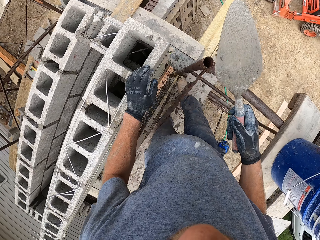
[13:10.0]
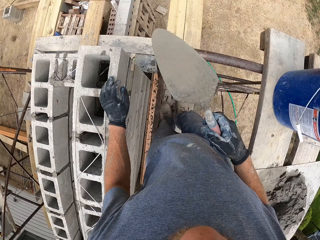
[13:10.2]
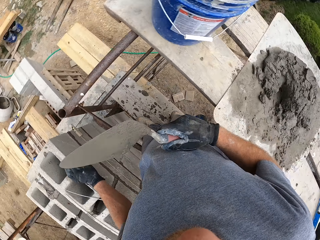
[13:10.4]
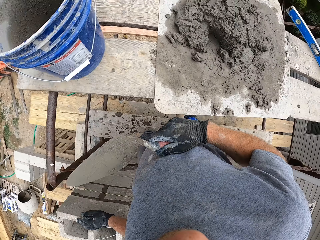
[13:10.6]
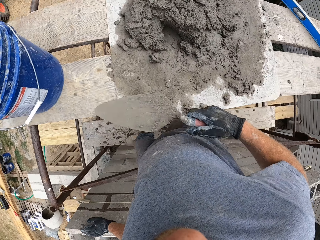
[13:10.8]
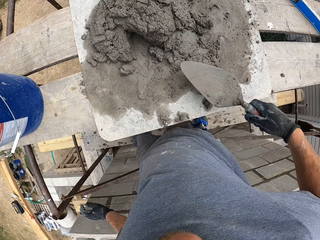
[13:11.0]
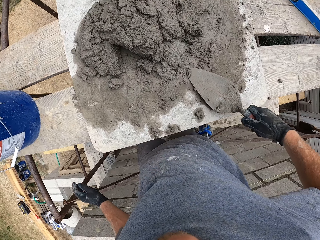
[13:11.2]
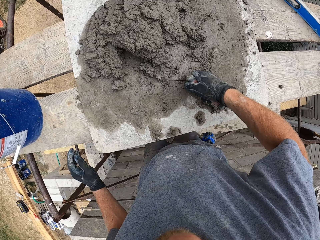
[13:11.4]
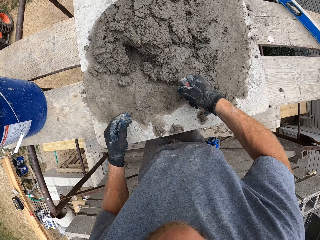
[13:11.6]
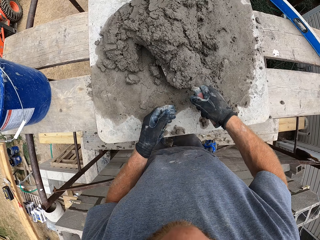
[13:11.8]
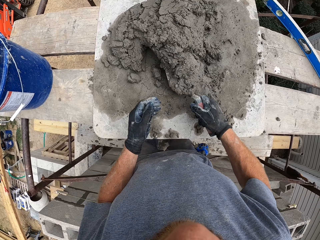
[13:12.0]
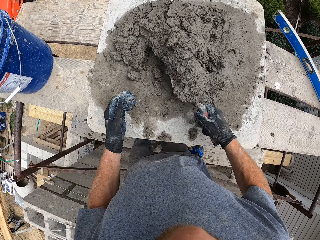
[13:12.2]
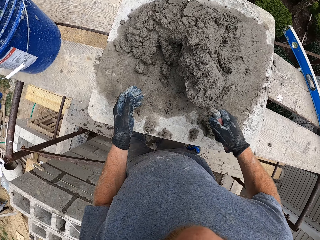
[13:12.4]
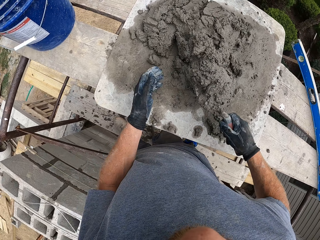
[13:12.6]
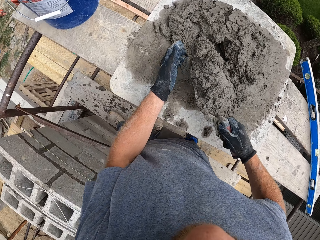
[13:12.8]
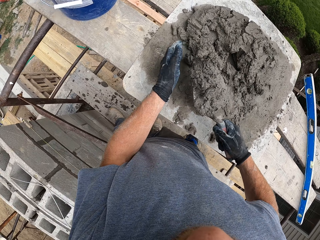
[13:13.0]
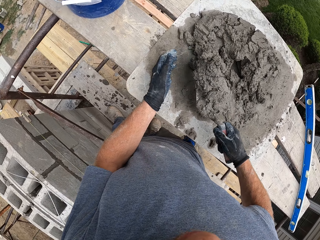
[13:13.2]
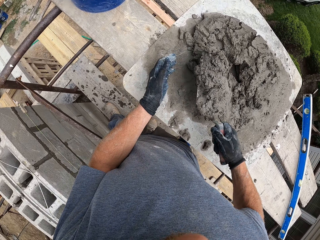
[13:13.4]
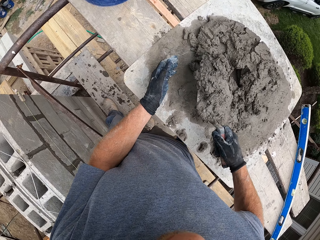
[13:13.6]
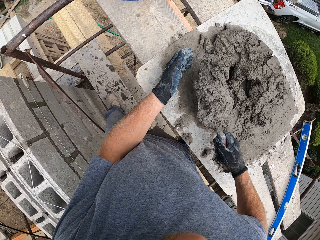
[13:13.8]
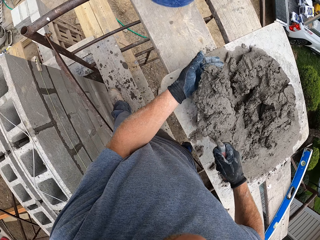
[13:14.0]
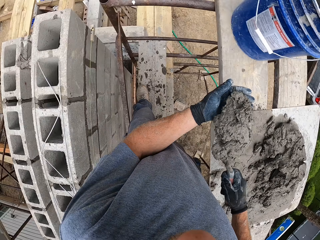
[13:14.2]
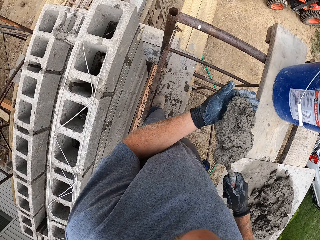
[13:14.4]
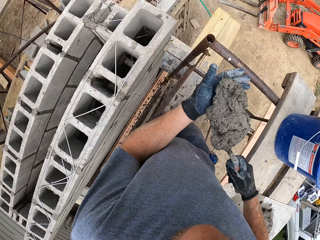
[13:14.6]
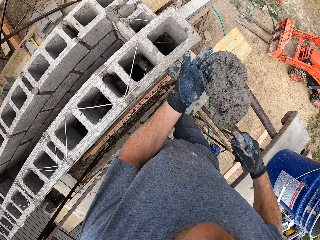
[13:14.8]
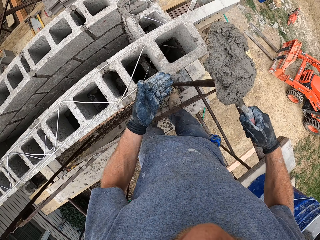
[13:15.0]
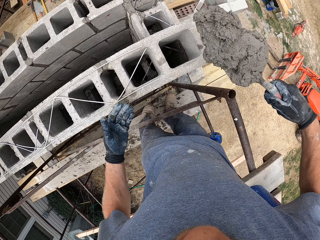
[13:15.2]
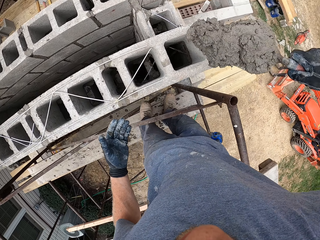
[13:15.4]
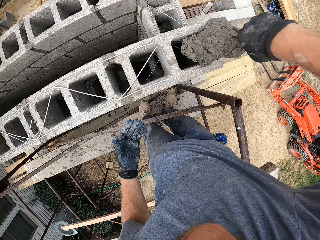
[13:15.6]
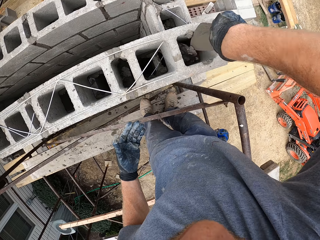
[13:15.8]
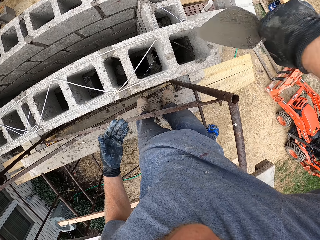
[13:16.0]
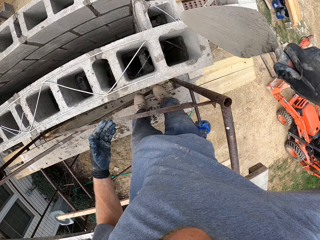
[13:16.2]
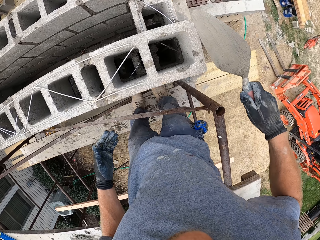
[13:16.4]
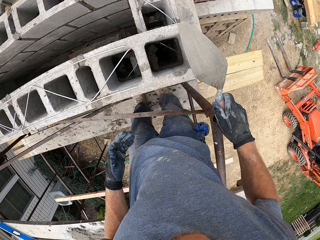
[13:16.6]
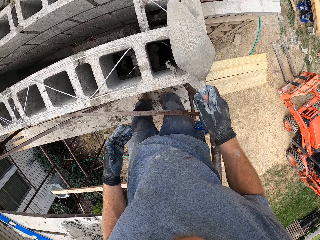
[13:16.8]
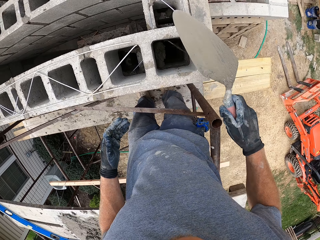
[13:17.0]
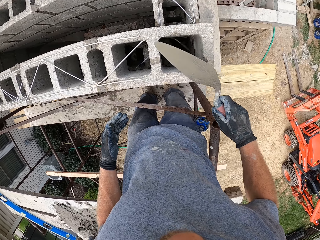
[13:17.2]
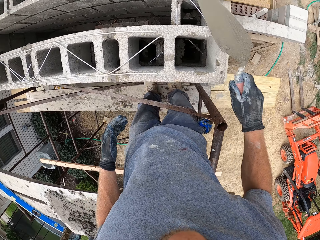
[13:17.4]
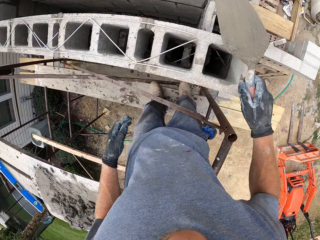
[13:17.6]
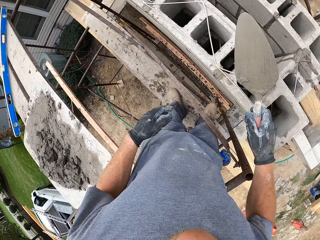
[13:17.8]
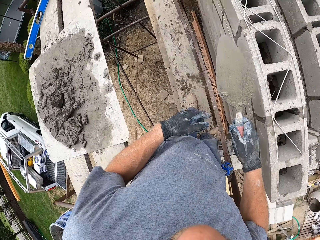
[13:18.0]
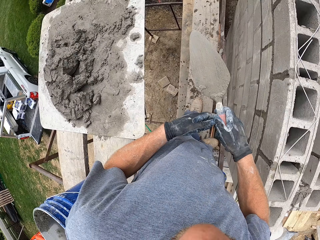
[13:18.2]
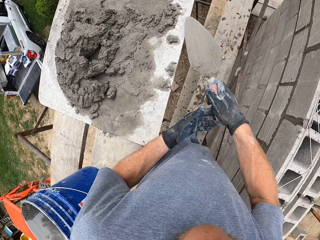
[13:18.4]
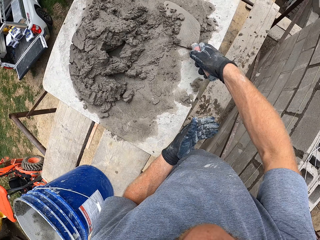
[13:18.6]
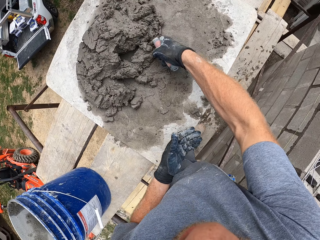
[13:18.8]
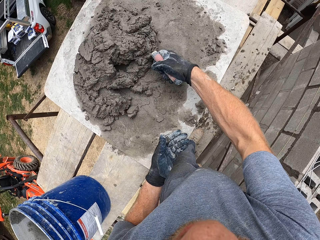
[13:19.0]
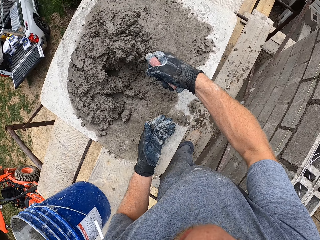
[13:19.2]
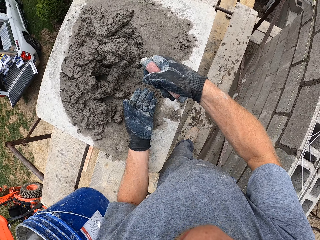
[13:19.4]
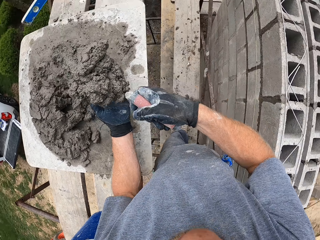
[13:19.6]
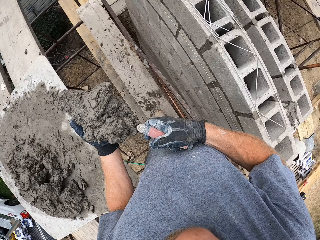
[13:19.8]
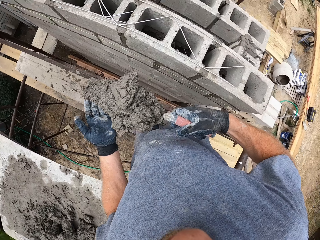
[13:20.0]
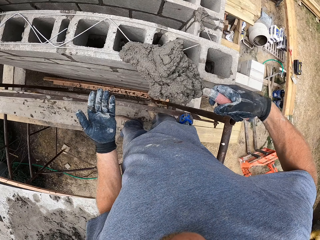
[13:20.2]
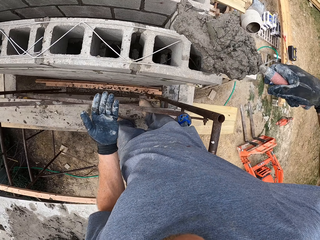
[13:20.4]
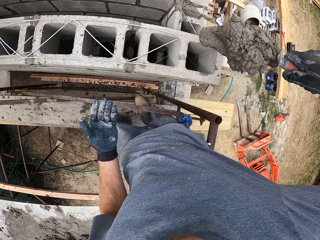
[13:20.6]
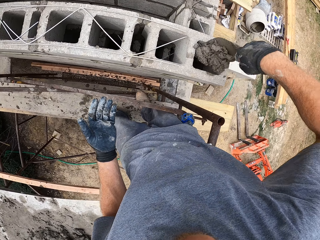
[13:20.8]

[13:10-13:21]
The camera wearer moves the other hand, holds the wall, and turns. They move the hand away from the wall. They scoop some mortar or concrete with the hand trowel. They hold the concrete with the other hand. They turn. They apply the mortar in the bricks with the hand trowel. They remove the hand from the concrete. They push the concrete. They move the trowel away from the wall. They scoop some mortar with the hand trowel. They move the concrete towards the wall.

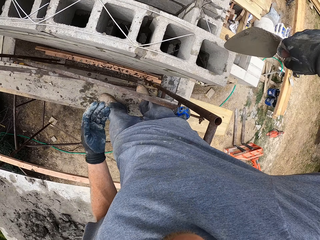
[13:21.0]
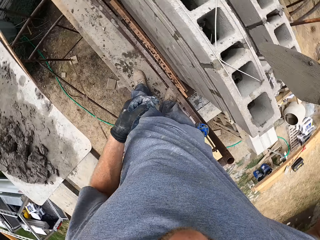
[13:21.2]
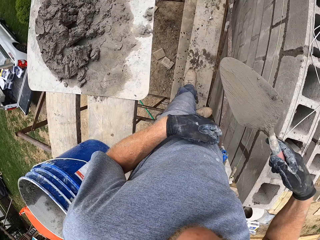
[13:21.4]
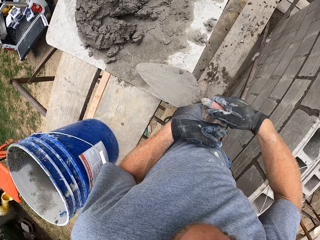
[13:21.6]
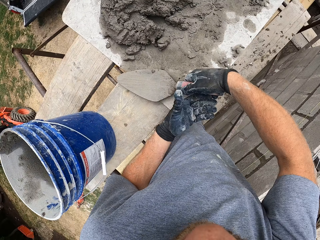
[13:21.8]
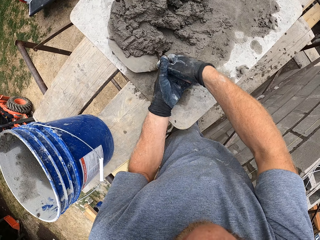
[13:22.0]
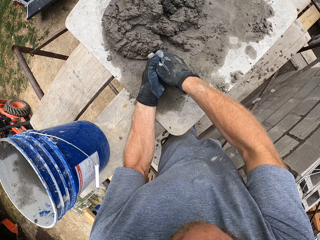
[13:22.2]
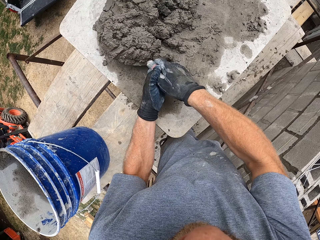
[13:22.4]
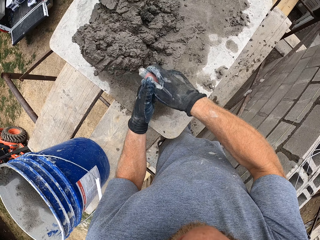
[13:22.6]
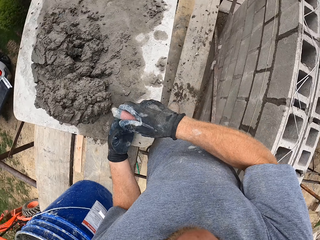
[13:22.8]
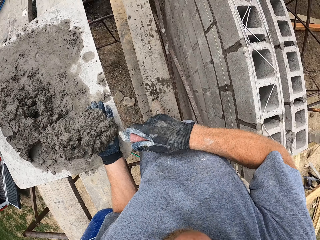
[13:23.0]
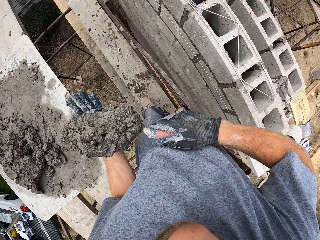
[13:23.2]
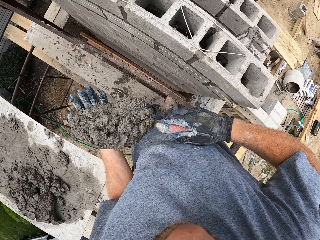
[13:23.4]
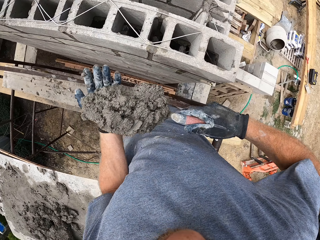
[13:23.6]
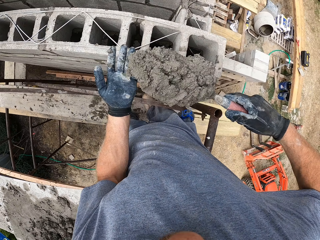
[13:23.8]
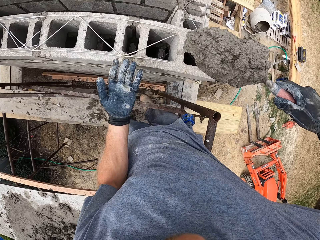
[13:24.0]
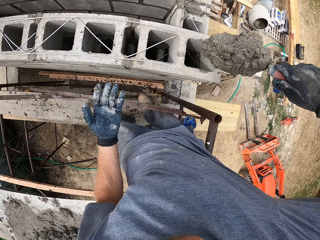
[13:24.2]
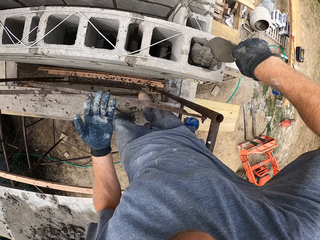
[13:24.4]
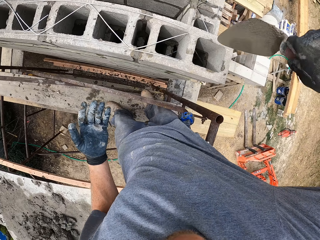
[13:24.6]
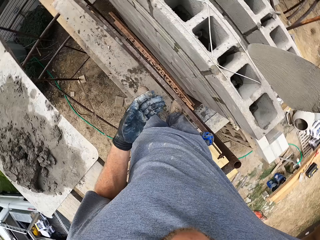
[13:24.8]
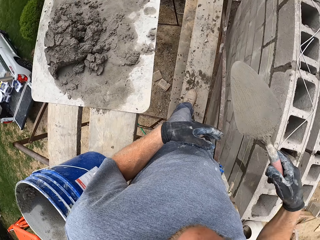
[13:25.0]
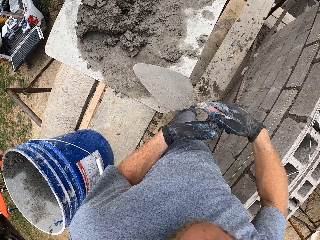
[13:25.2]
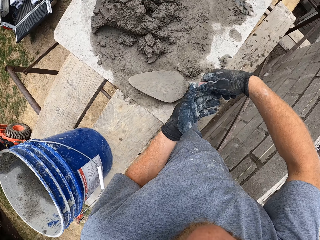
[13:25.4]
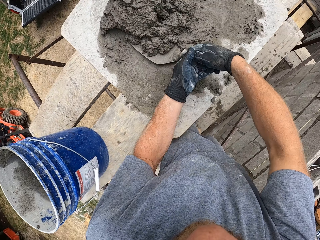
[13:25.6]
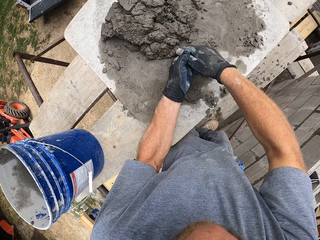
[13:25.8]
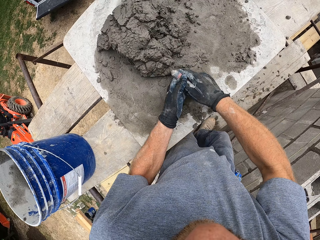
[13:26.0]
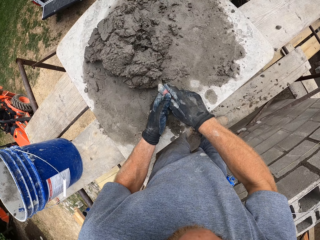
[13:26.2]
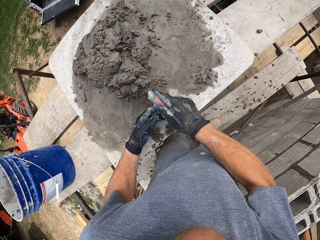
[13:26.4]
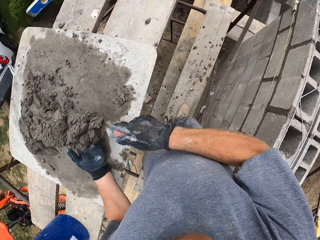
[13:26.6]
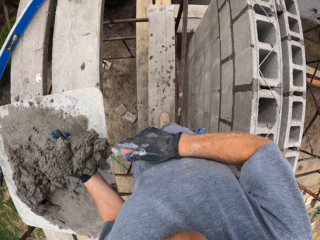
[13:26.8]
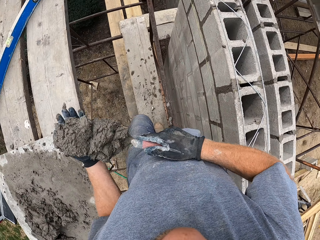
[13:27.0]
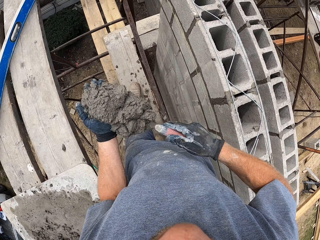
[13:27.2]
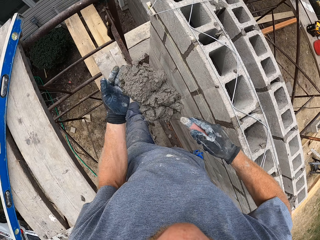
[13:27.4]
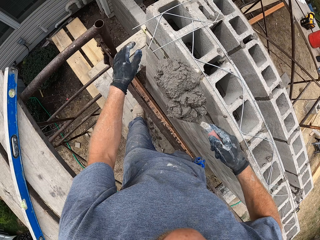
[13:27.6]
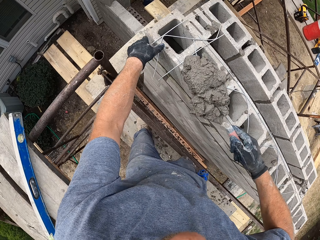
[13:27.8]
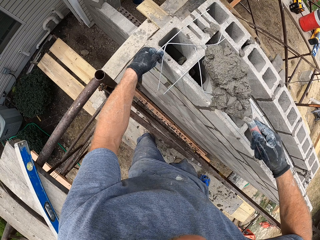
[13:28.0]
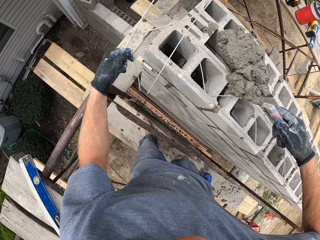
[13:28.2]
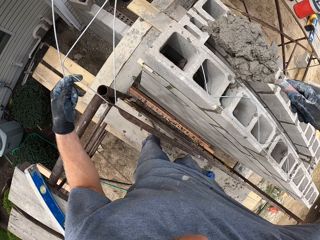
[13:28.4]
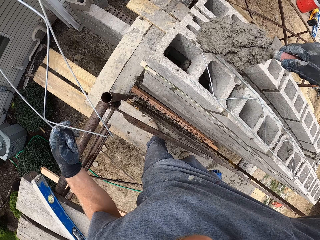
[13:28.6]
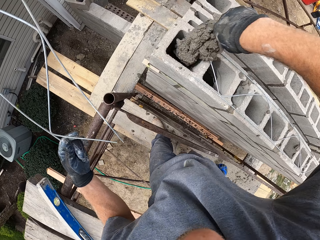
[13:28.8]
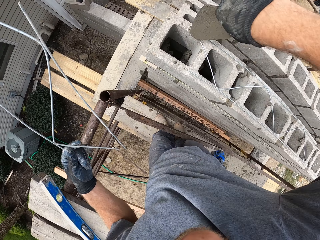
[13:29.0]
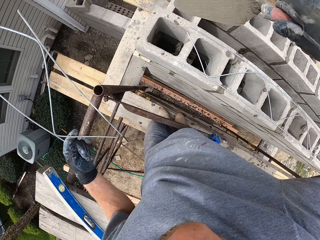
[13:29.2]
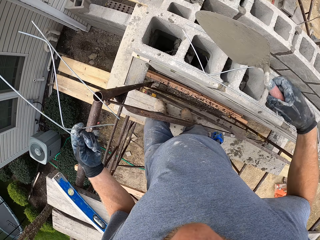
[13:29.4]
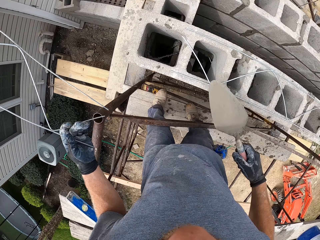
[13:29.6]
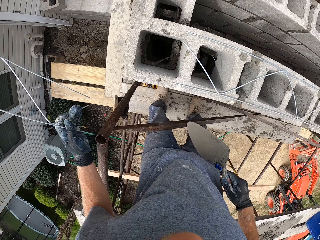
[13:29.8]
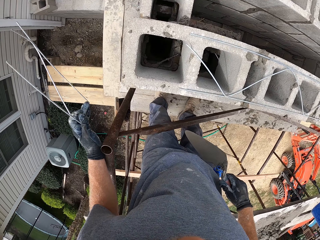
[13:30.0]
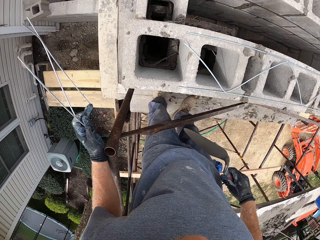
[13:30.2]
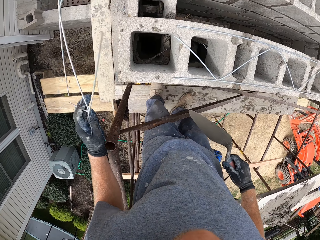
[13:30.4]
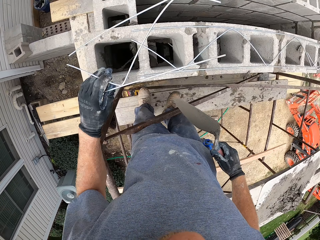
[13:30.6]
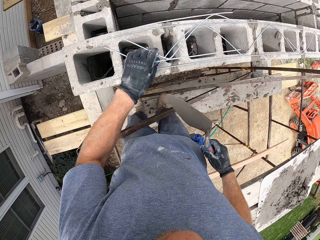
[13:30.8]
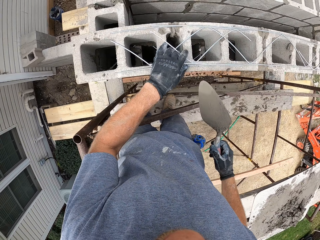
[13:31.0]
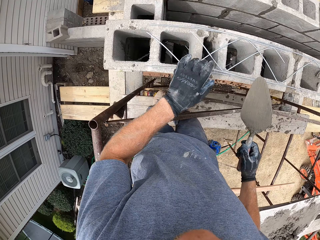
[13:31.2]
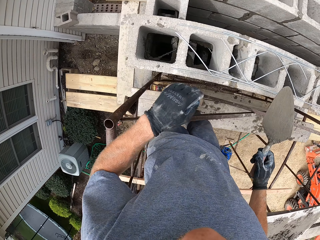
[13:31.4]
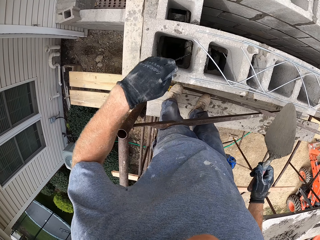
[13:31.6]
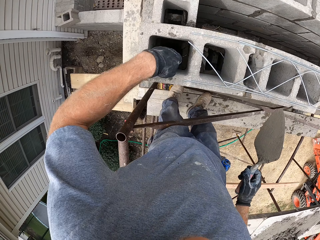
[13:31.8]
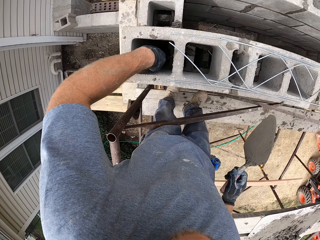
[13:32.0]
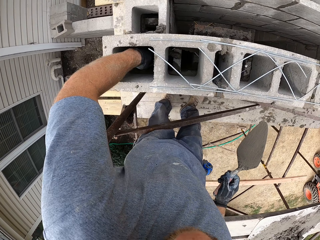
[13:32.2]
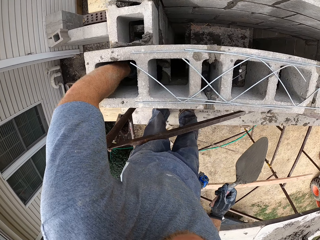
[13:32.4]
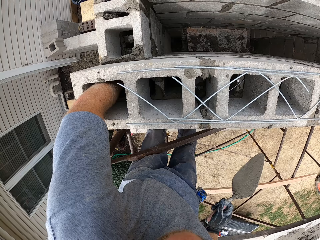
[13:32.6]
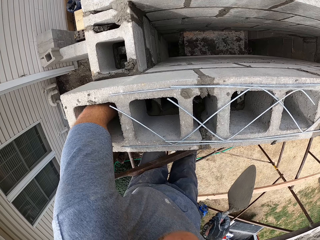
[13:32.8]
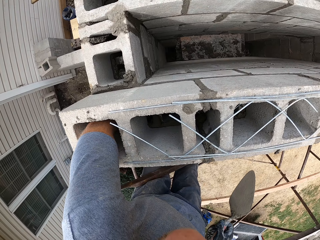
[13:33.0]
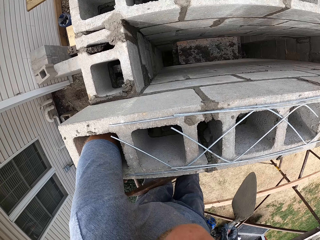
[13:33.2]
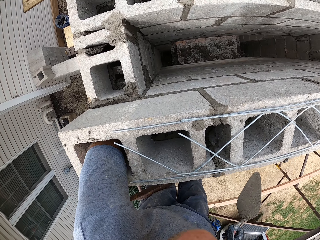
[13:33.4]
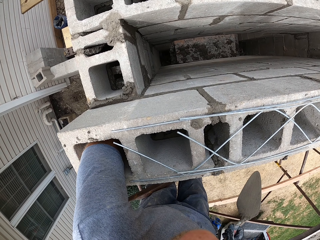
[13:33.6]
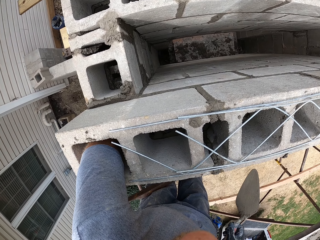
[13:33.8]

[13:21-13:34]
The camera wearer applies the mortar or concrete in the bricks with the hand trowel. He turns. He scoops some mortar with the hand trowel and holds the trowel with both hands. He moves the concrete towards the wall. He applies the mortar in the bricks with the hand trowel. He turns, holds the trowel with the other hand, scoops some mortar with the hand trowel, and walks. He moves the trowel towards the wall. He raises the steel wire from the bricks. He applies the mortar in the bricks with the hand trowel. He moves. He places the steel wire on the bricks. He inserts his left hand inside the brick.
